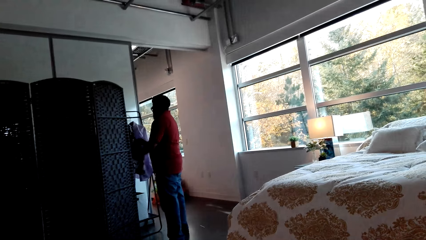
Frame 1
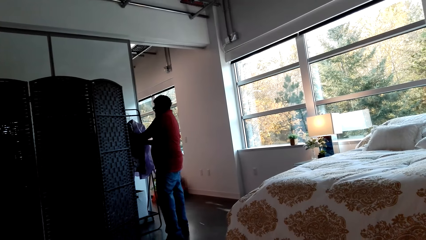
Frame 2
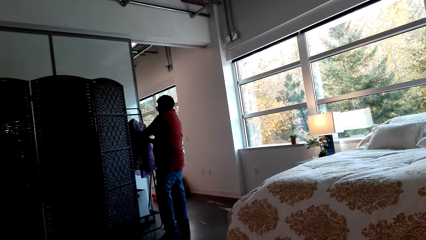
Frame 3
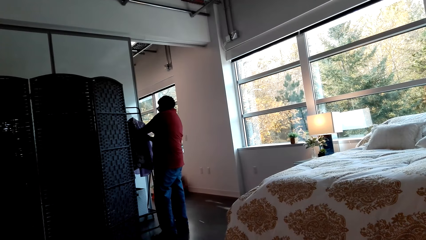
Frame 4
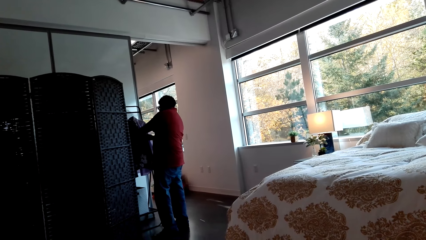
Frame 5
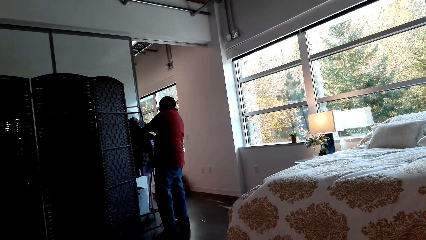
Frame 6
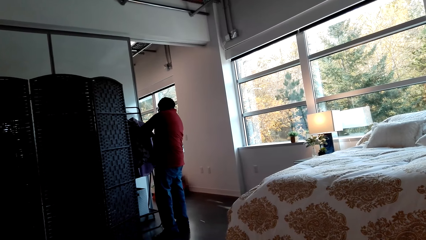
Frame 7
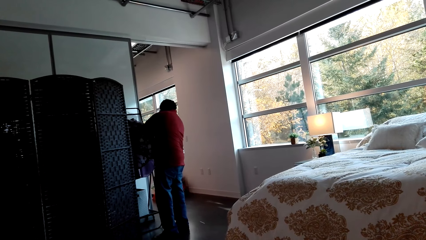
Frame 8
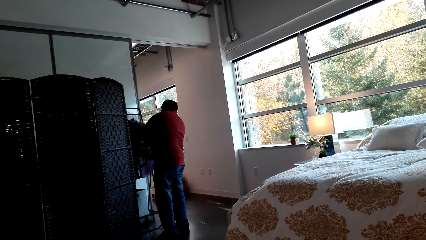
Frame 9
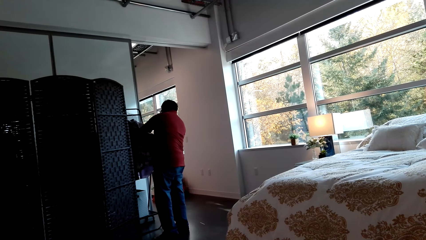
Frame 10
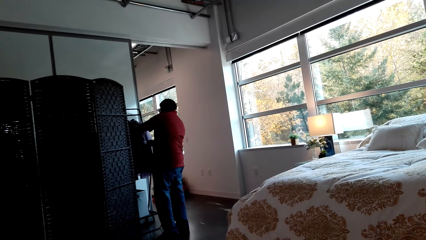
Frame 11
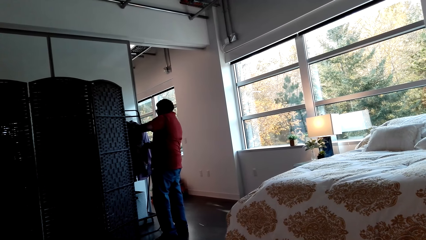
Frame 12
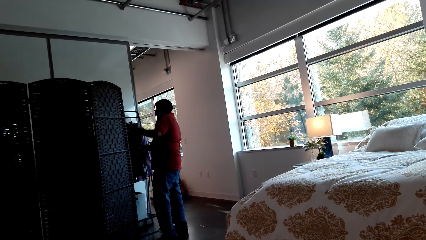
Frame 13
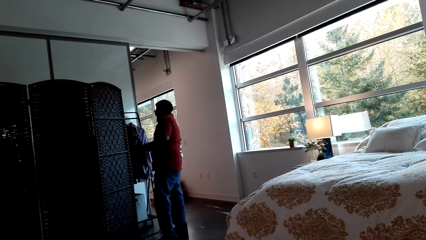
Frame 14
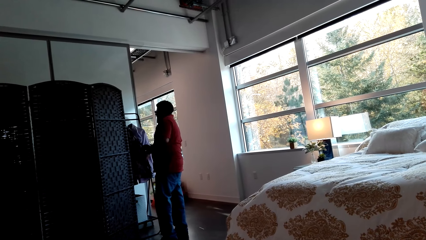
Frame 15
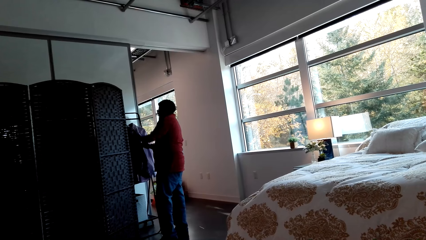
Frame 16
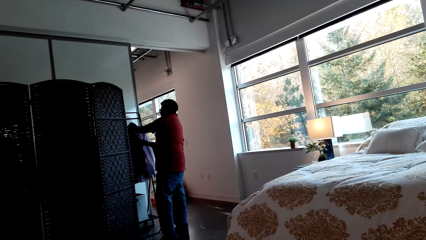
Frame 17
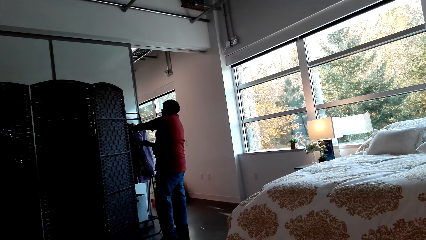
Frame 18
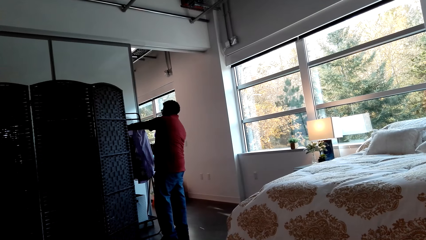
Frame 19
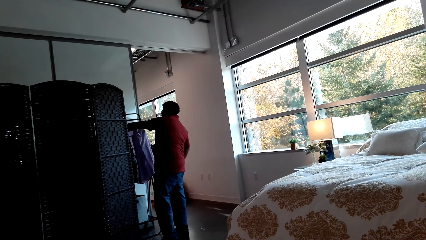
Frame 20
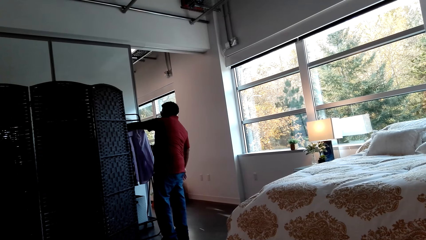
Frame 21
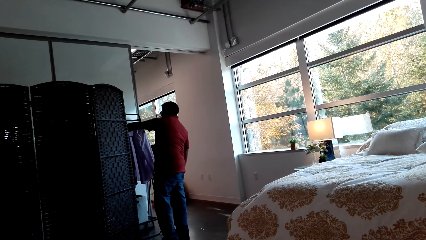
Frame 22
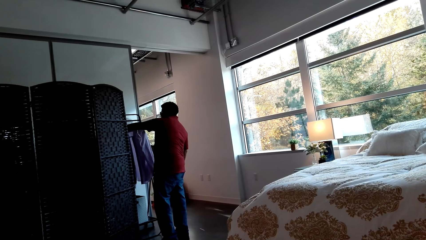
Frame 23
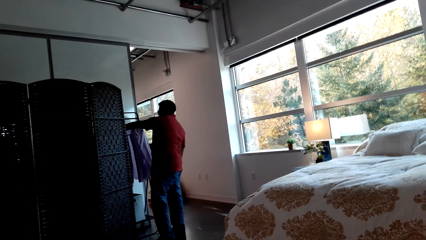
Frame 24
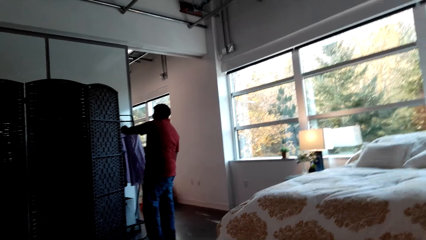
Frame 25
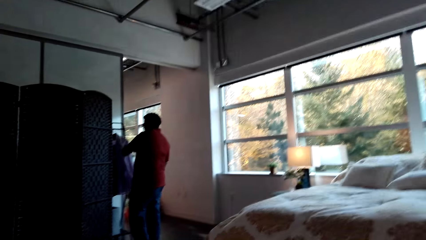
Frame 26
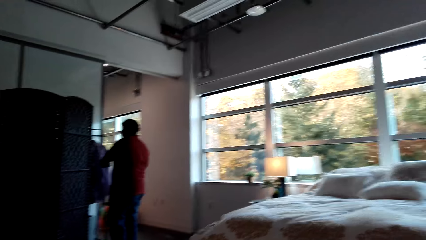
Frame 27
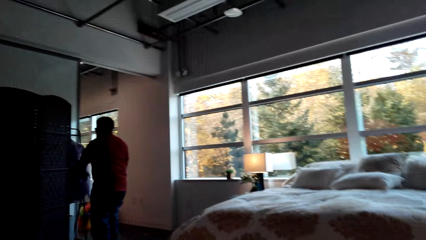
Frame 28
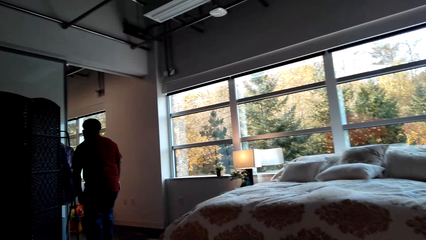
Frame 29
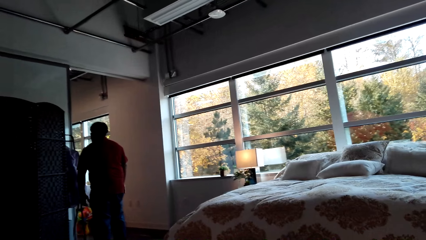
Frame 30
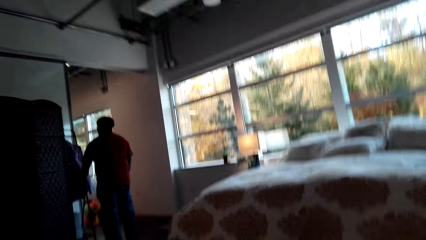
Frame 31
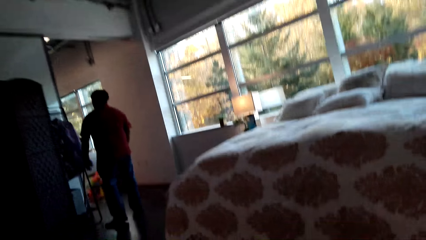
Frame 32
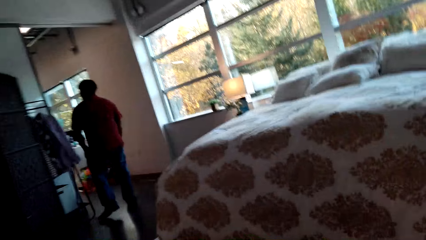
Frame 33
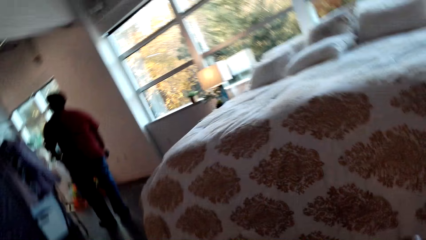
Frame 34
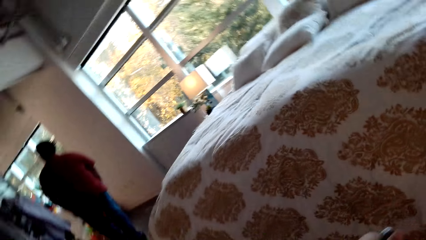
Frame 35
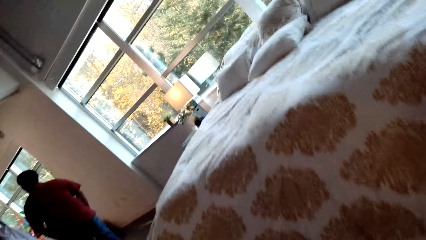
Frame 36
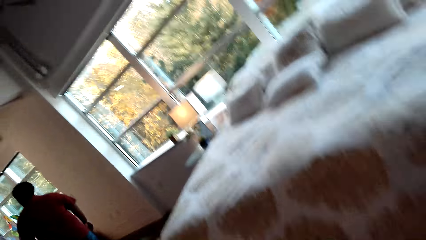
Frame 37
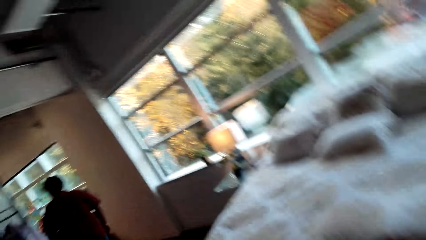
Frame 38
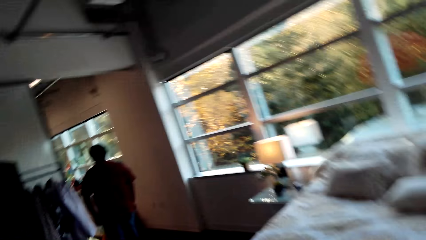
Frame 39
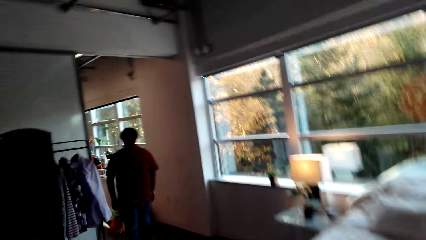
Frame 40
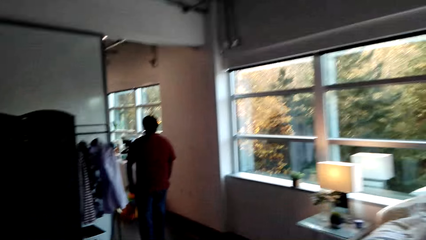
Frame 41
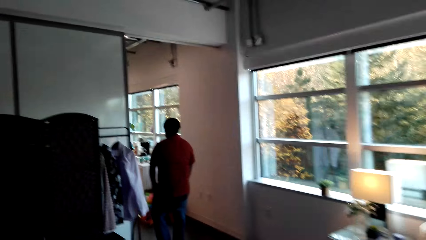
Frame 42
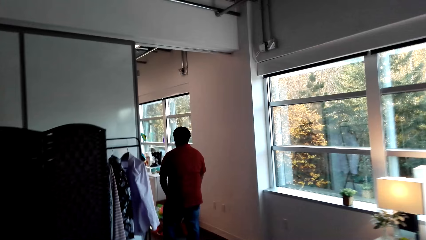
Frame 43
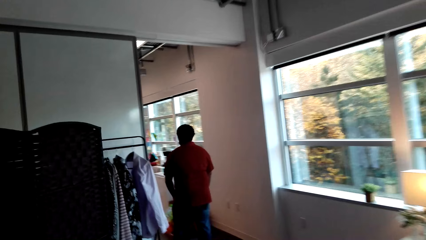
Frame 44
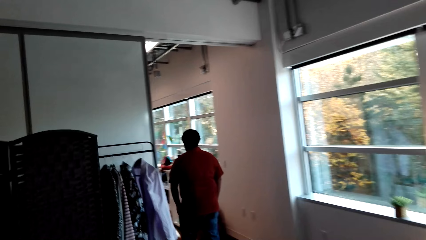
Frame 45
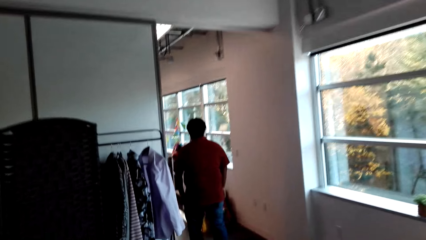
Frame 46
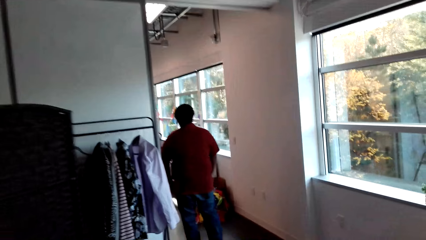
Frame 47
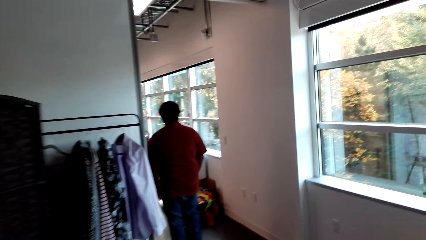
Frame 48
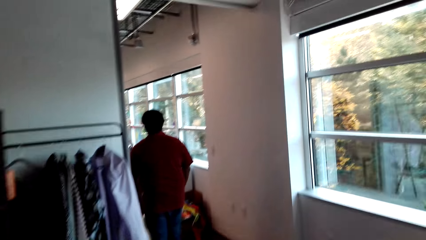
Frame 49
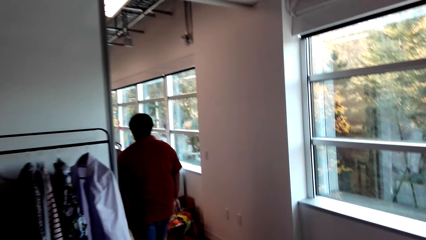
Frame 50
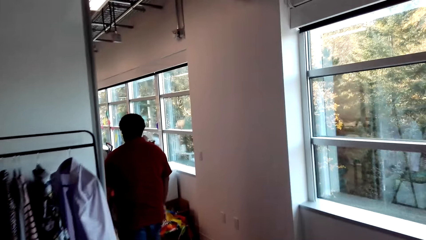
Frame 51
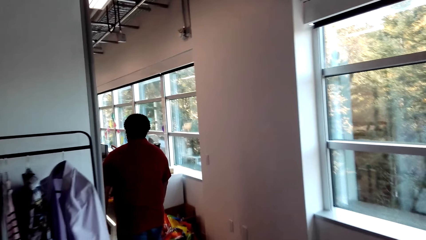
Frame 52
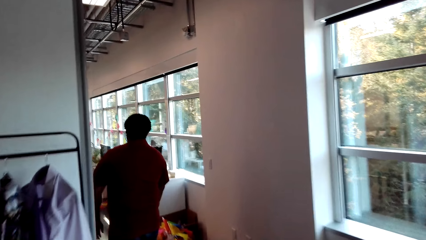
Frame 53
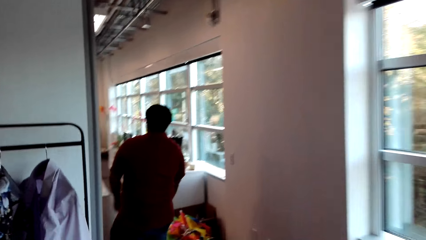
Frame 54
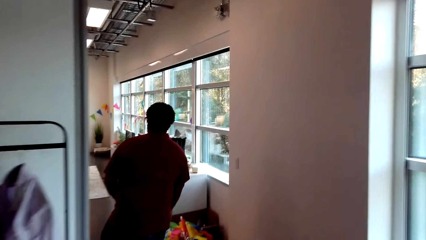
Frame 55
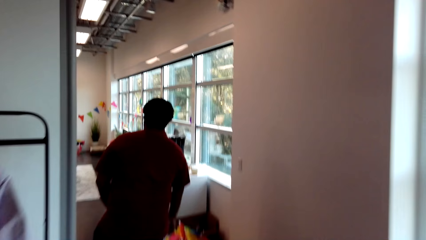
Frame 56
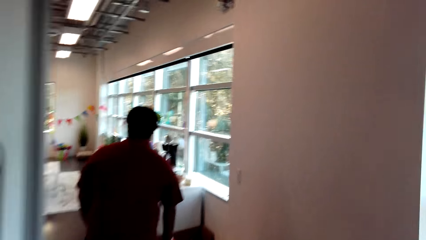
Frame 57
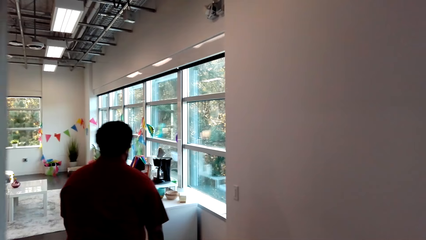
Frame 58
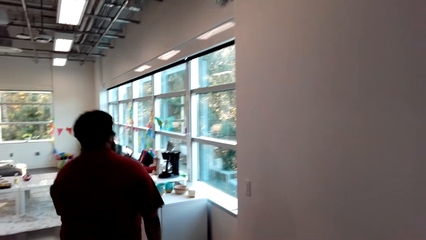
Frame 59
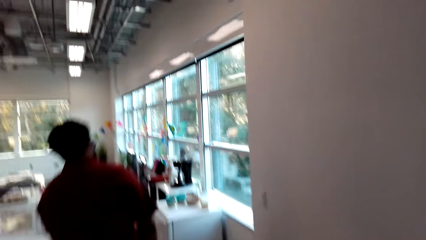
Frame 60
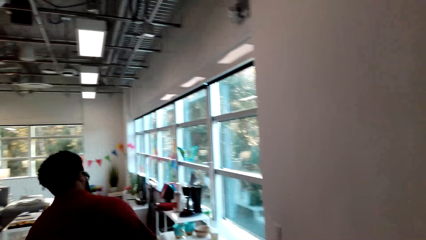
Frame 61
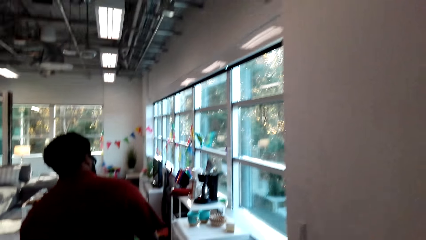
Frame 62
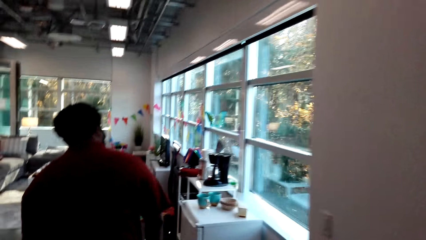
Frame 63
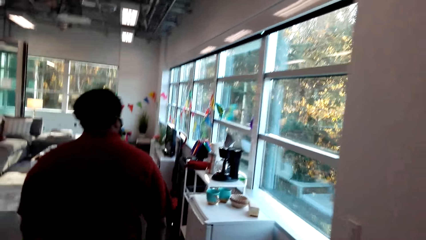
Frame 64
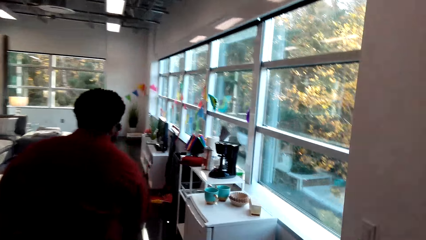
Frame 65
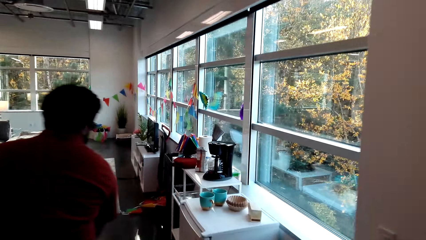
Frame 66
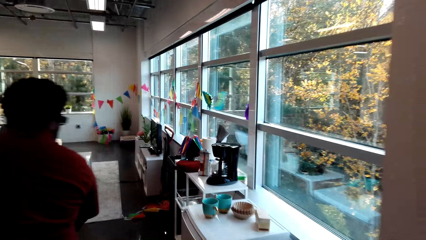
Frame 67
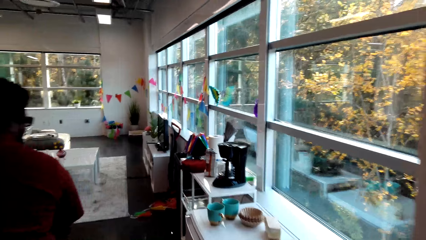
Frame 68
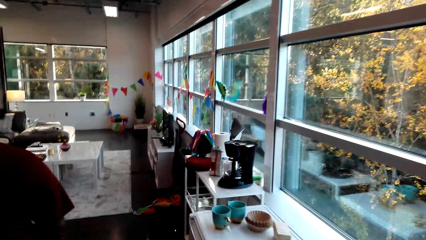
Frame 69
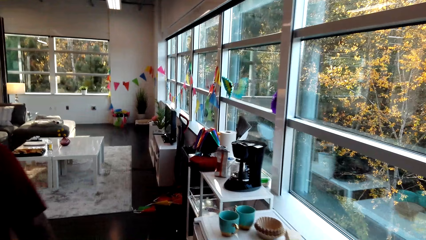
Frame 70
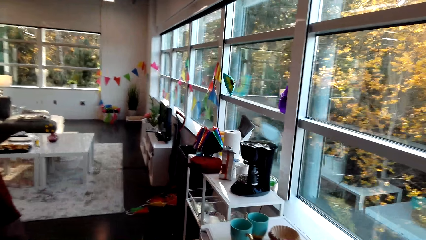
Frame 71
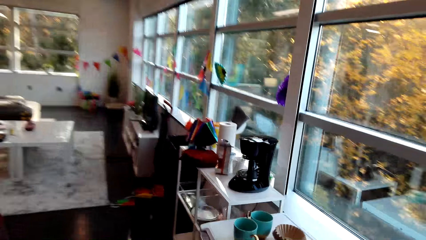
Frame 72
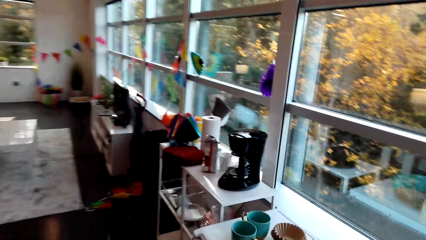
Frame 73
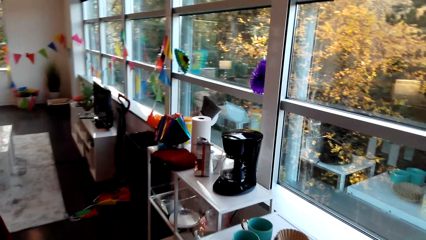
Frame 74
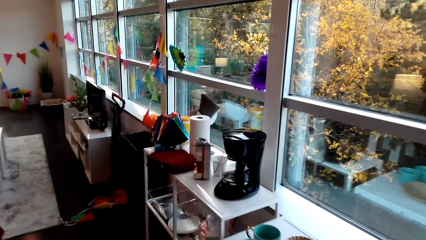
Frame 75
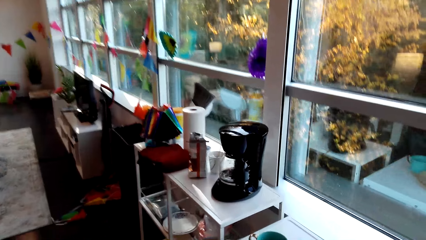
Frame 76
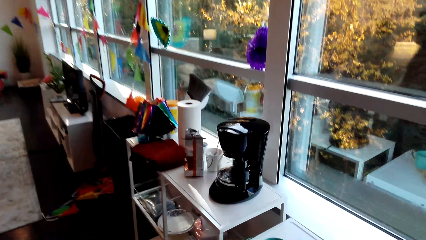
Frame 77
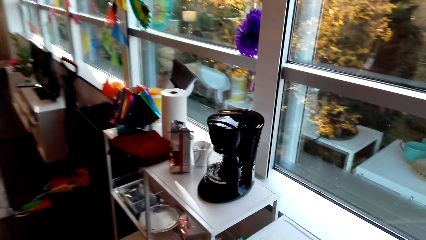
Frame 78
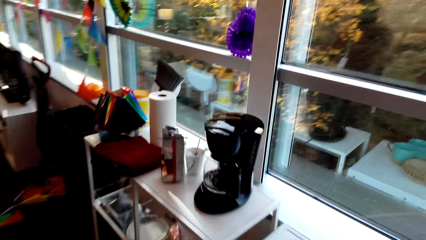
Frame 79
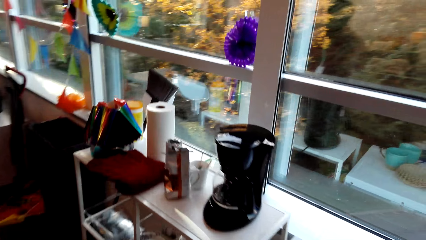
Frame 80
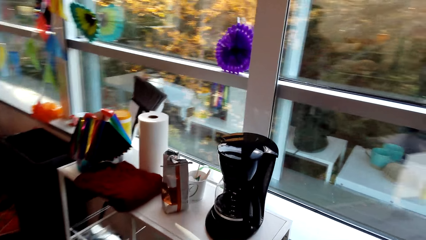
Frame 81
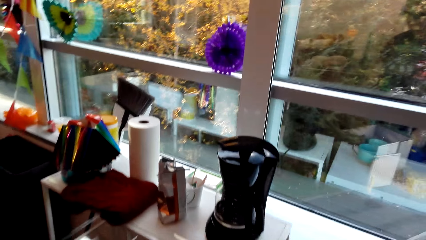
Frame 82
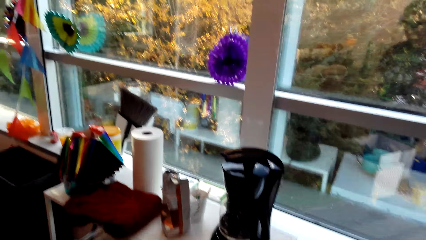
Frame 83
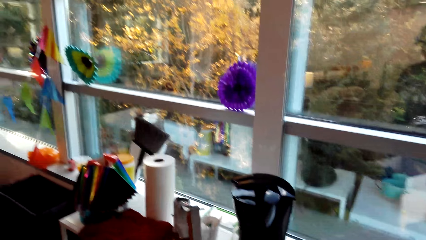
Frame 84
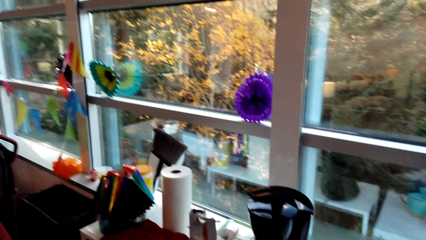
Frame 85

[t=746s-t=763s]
A man walks around the room. The camera wearer walks towards the sitting room.
